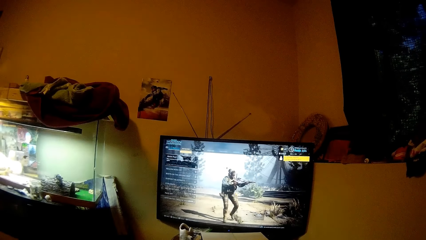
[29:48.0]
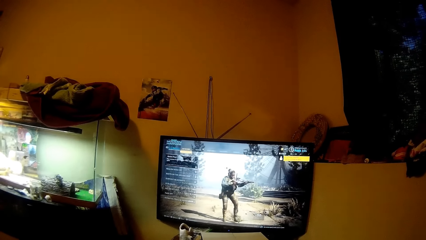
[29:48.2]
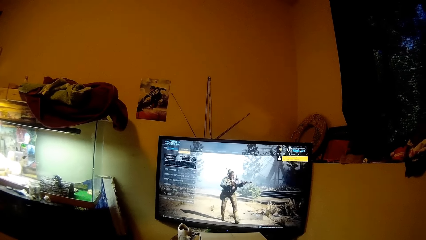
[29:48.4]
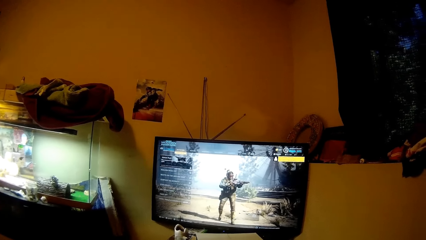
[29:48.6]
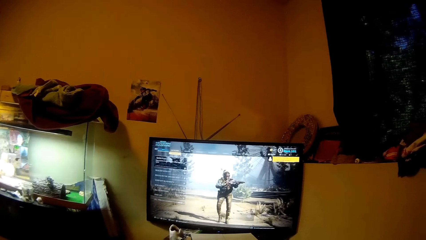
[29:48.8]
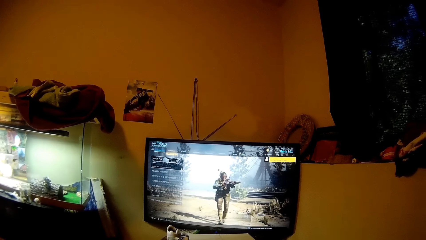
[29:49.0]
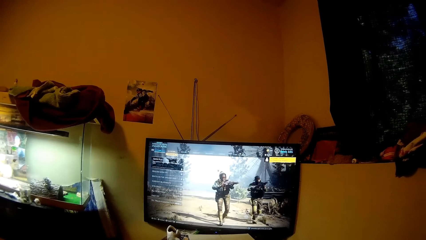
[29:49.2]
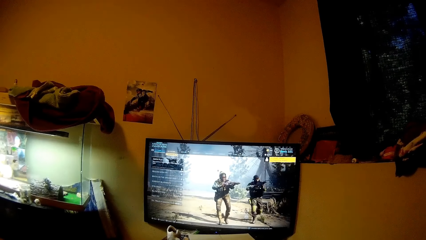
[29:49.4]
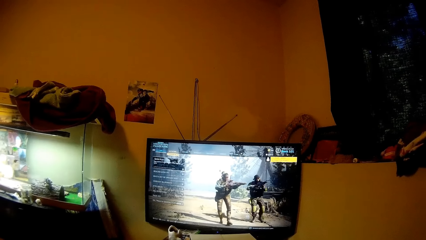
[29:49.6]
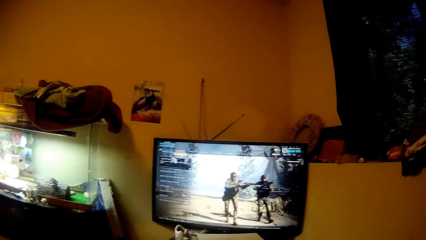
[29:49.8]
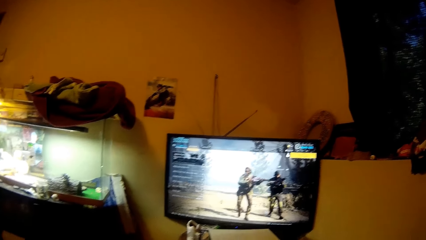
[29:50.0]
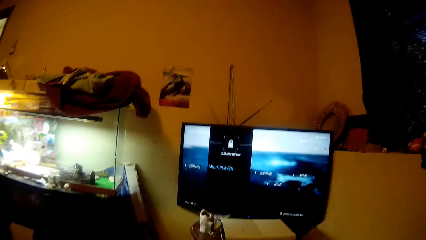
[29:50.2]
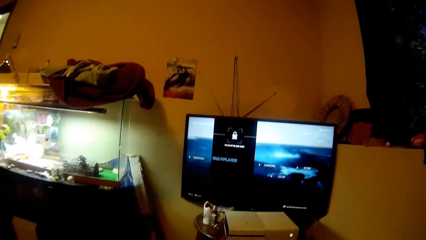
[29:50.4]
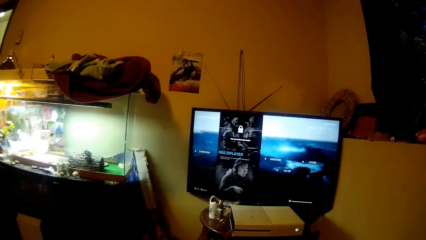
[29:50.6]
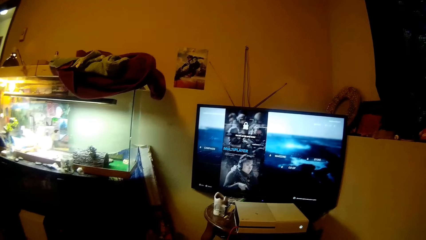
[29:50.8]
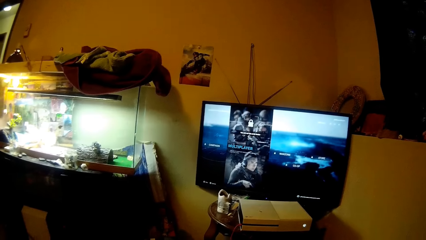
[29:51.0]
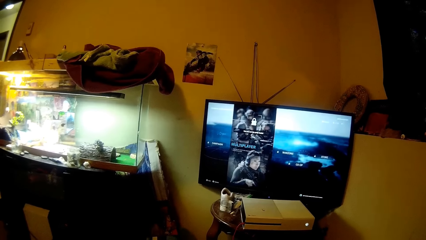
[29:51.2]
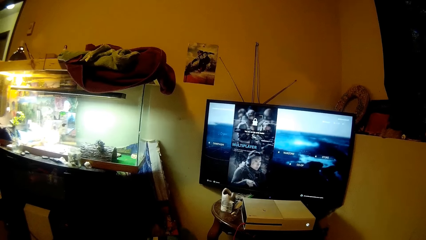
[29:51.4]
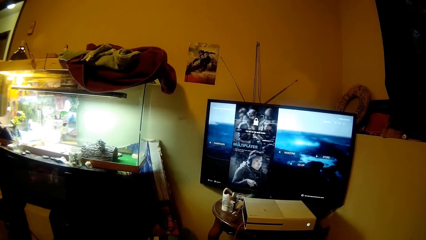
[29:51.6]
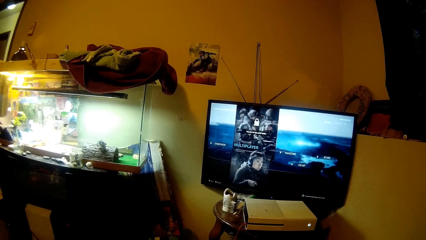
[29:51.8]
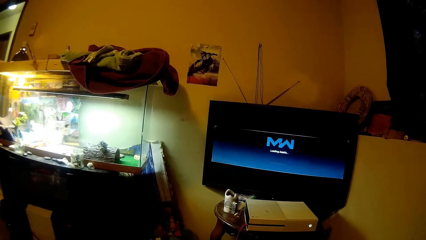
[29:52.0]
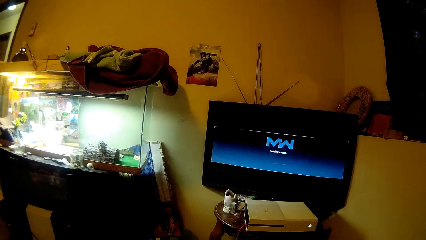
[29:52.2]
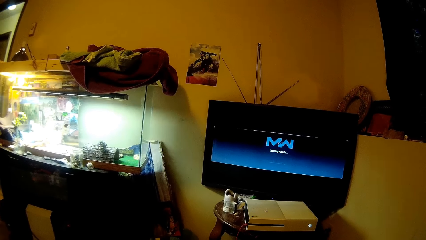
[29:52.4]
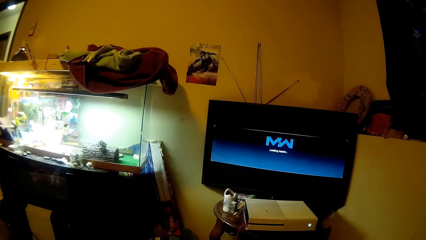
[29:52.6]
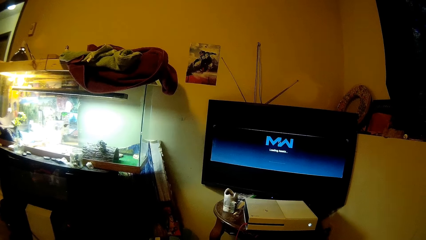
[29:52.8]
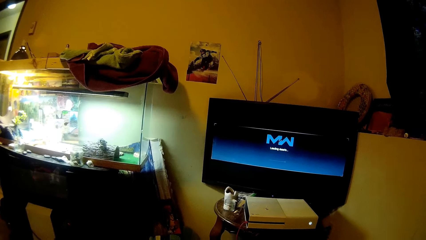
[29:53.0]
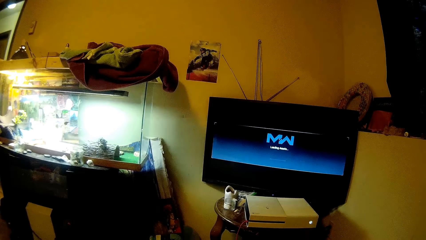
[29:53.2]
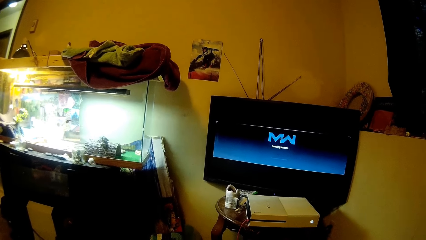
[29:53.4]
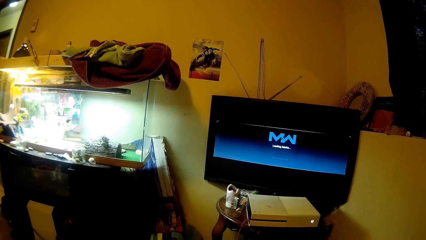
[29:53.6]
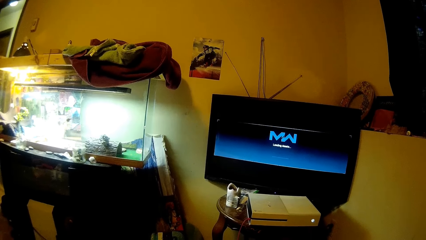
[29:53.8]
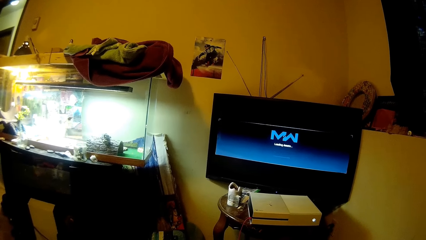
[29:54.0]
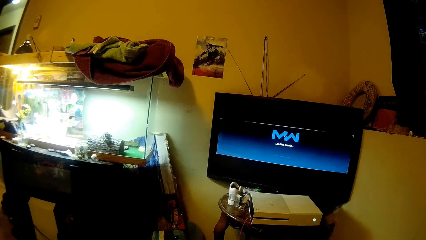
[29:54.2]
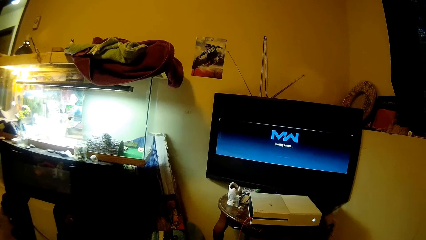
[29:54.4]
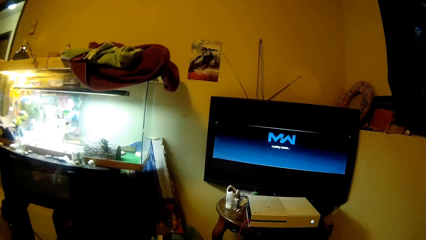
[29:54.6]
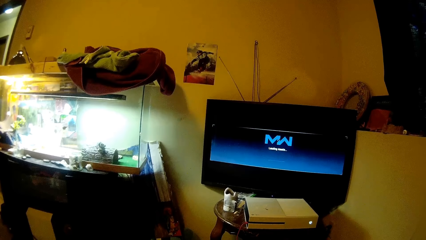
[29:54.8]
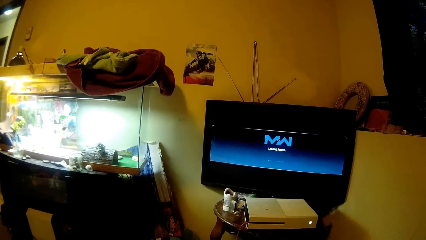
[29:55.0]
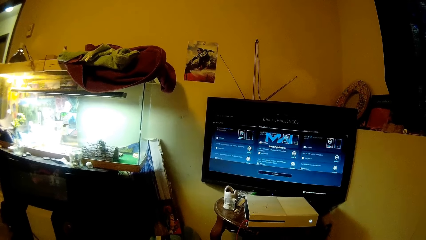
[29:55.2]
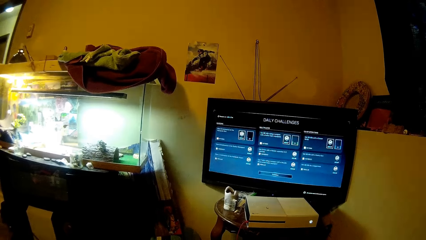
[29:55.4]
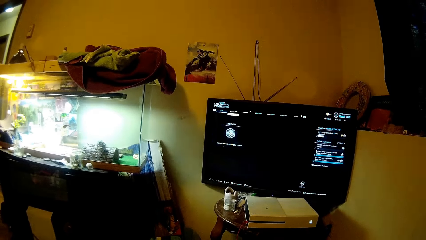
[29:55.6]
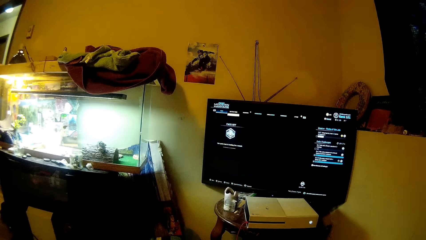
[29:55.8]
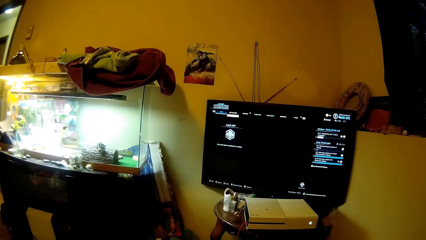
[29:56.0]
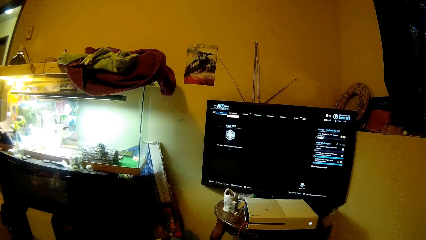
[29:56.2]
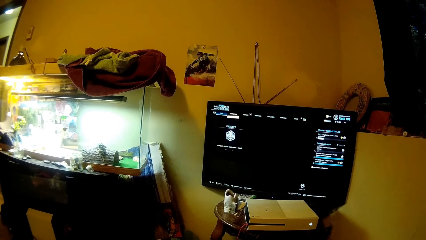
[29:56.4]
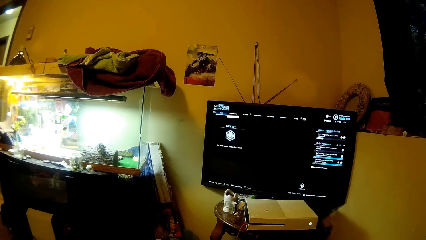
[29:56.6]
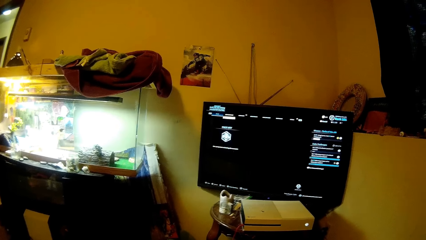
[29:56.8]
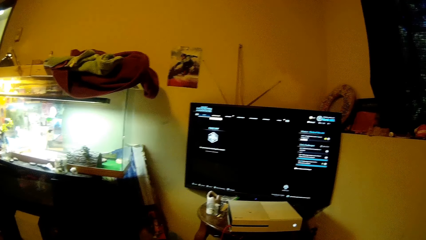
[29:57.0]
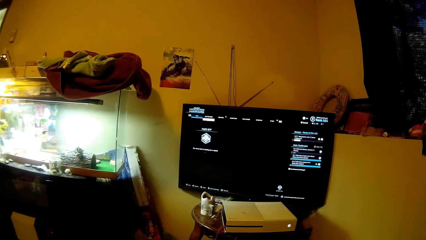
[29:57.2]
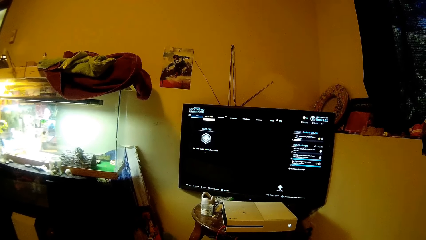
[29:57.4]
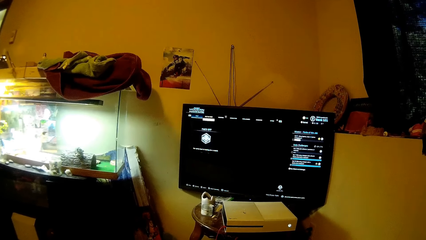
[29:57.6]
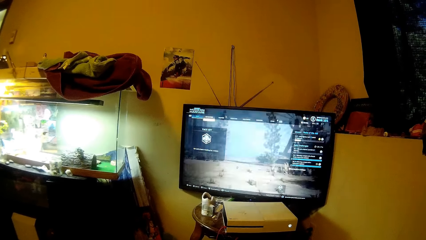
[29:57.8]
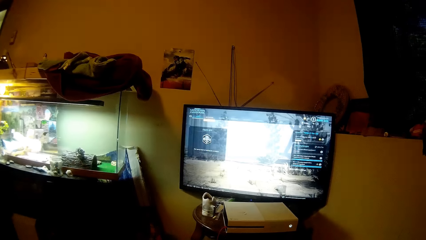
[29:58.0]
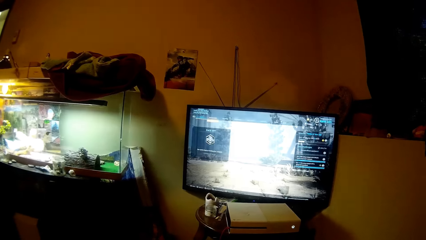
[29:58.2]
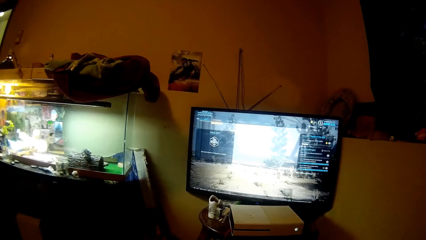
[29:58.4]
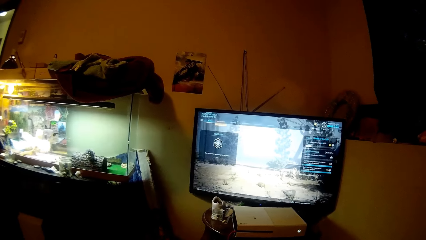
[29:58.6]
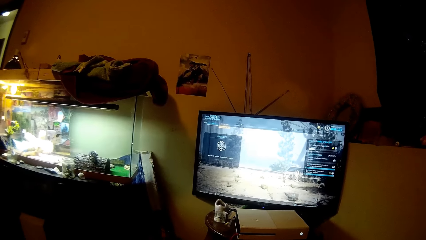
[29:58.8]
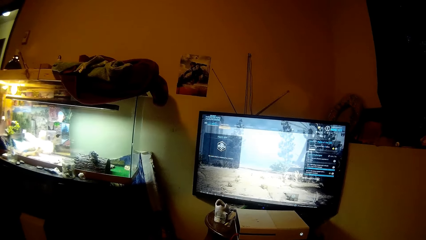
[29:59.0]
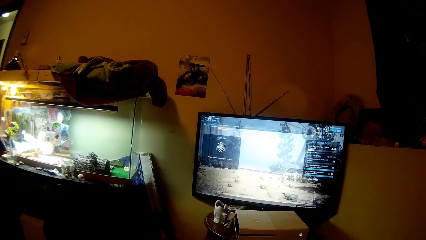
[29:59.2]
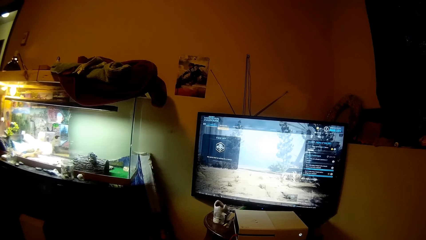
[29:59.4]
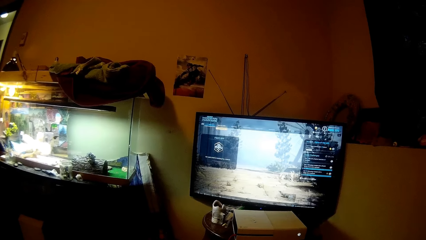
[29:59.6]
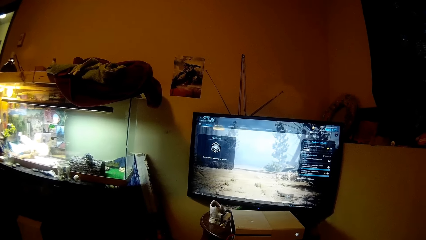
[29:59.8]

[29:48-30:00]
The camera wearer looks at a television in a room. They operate the television with a hand.
